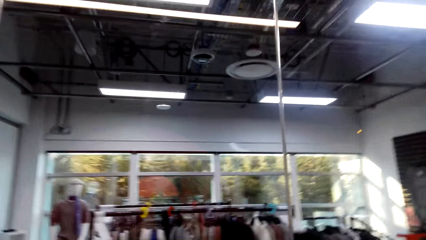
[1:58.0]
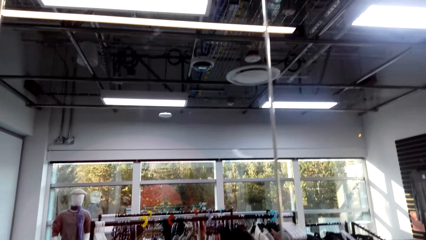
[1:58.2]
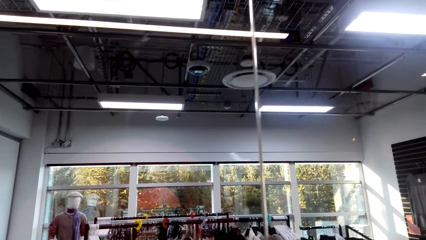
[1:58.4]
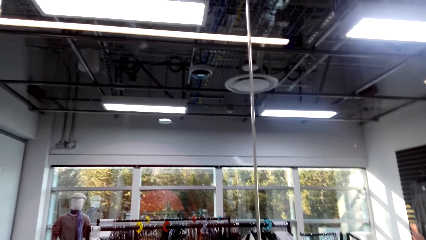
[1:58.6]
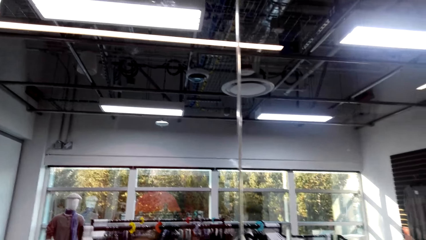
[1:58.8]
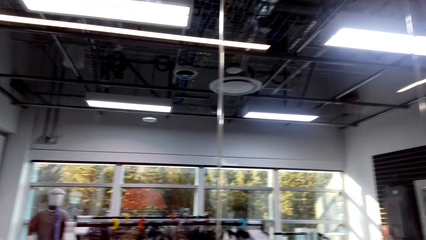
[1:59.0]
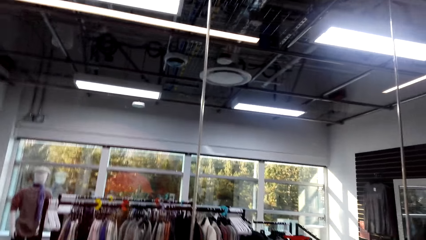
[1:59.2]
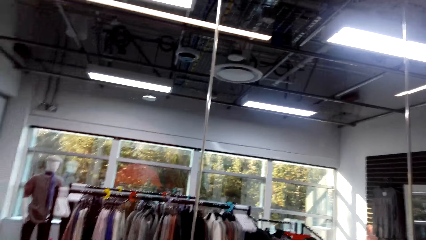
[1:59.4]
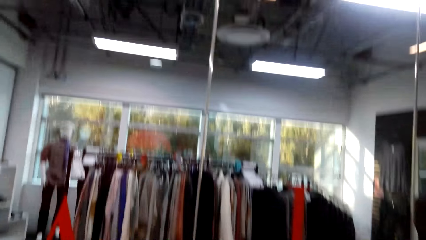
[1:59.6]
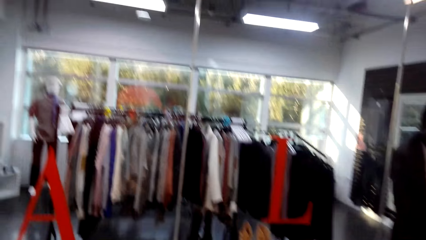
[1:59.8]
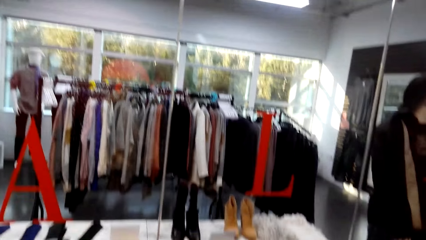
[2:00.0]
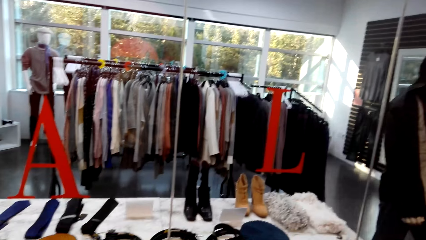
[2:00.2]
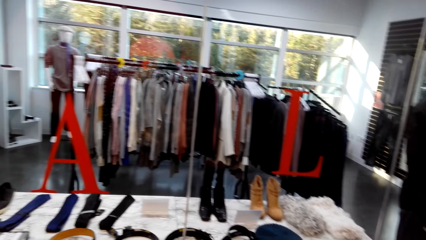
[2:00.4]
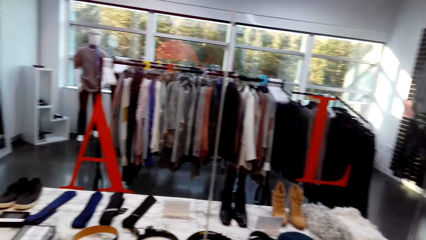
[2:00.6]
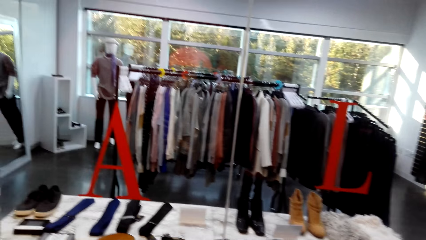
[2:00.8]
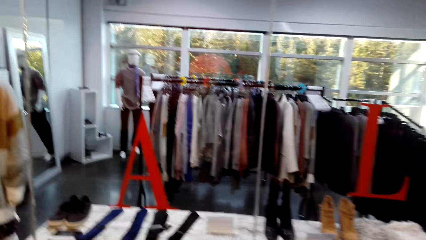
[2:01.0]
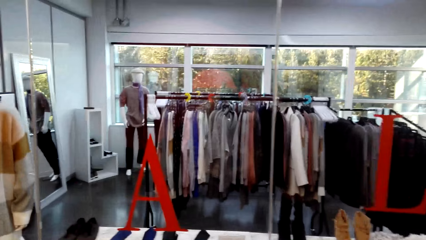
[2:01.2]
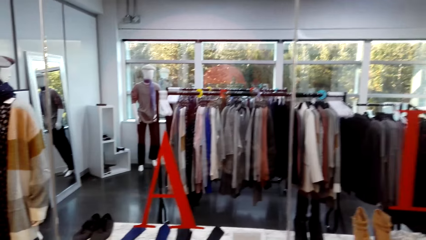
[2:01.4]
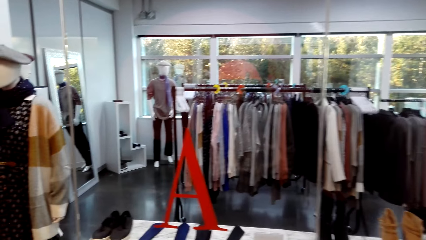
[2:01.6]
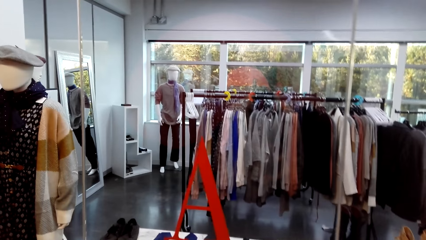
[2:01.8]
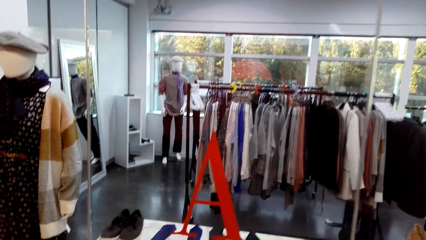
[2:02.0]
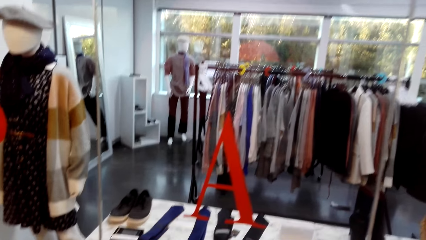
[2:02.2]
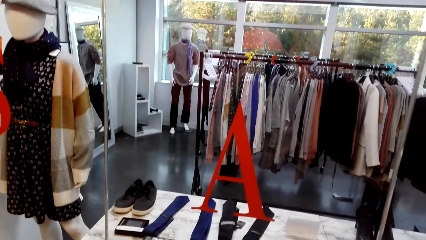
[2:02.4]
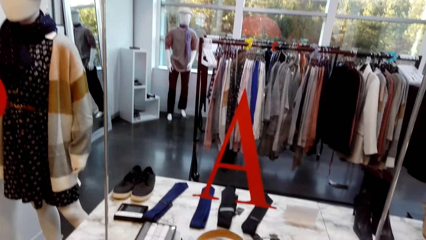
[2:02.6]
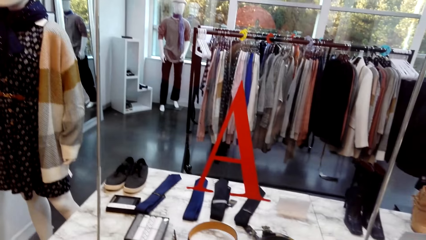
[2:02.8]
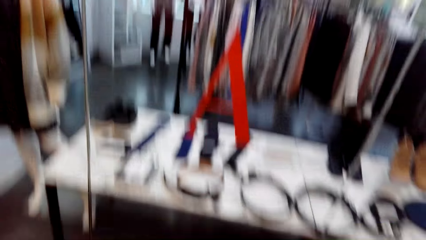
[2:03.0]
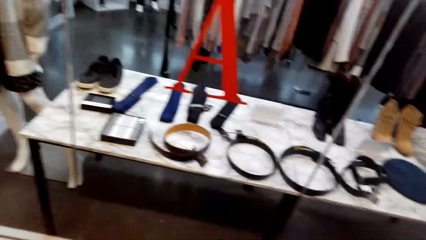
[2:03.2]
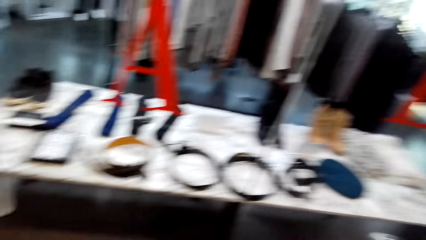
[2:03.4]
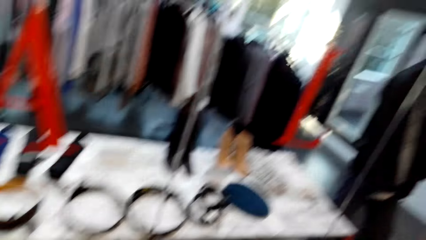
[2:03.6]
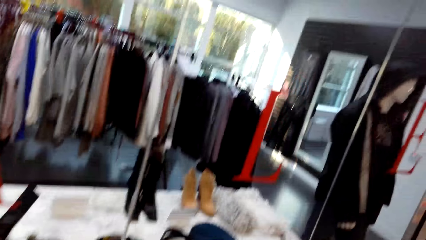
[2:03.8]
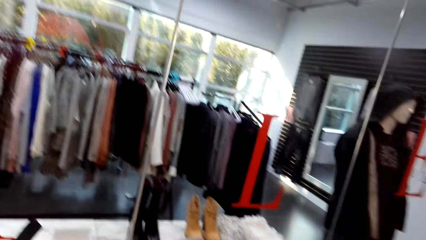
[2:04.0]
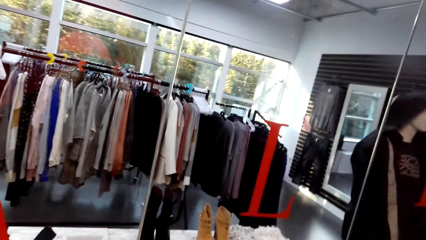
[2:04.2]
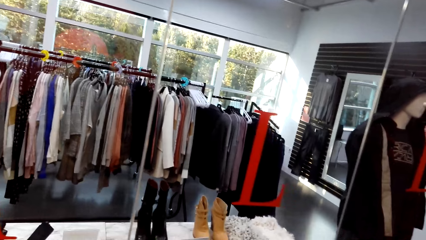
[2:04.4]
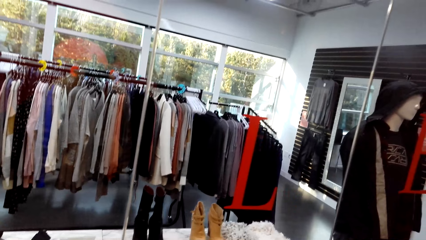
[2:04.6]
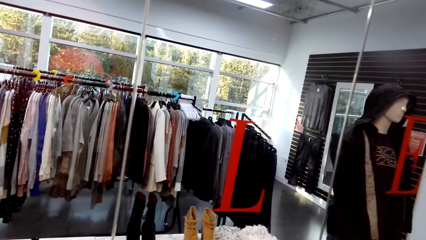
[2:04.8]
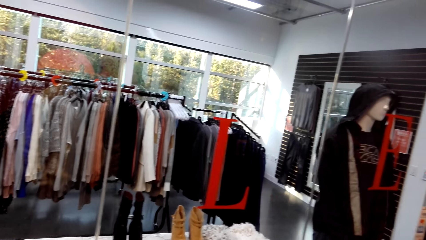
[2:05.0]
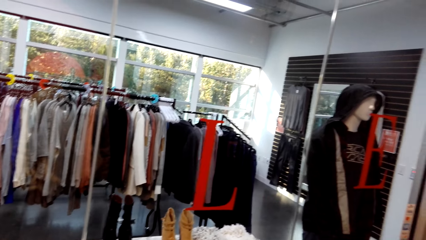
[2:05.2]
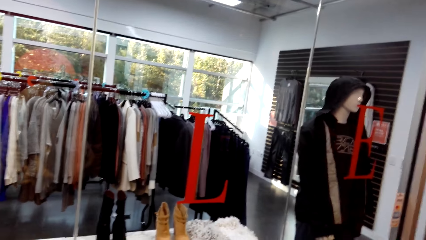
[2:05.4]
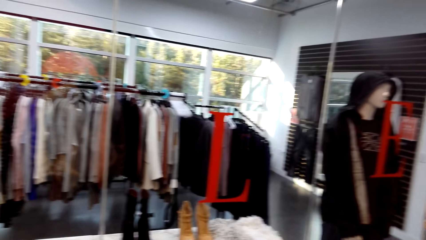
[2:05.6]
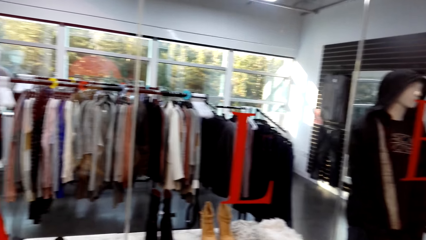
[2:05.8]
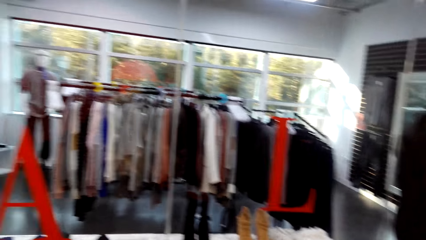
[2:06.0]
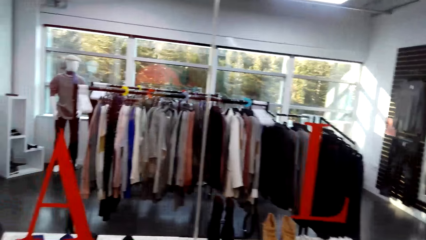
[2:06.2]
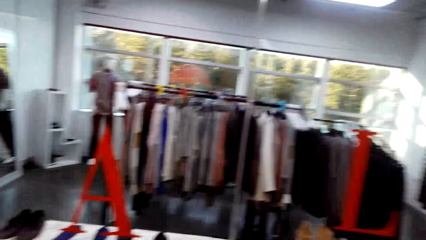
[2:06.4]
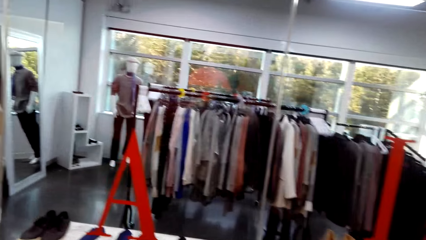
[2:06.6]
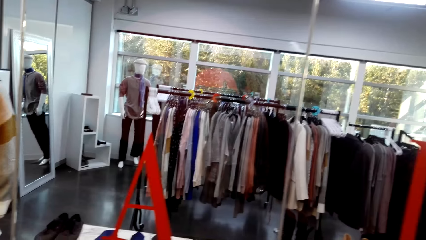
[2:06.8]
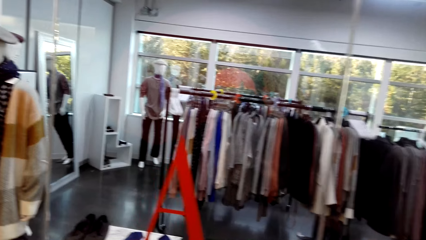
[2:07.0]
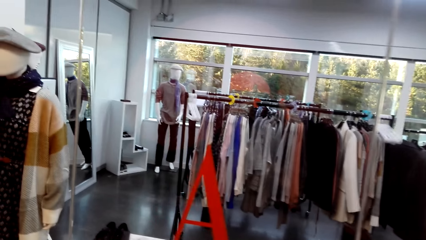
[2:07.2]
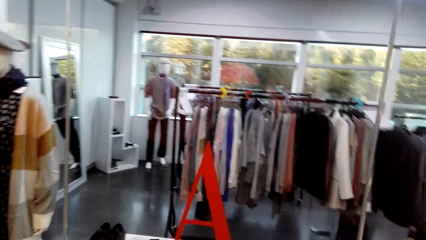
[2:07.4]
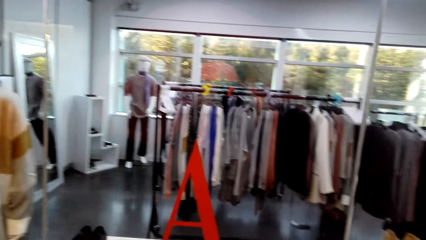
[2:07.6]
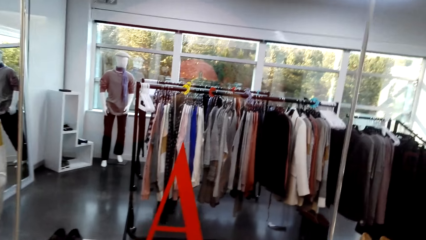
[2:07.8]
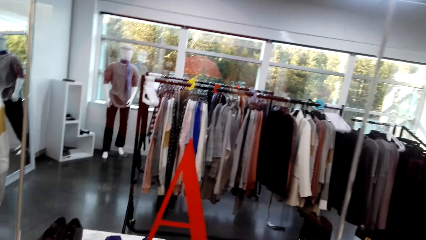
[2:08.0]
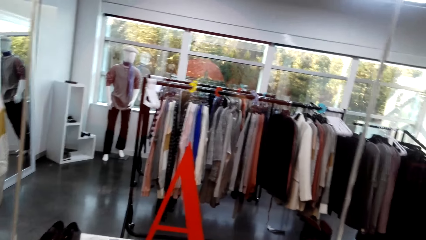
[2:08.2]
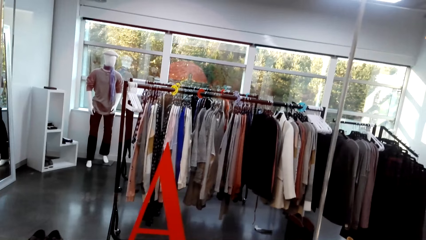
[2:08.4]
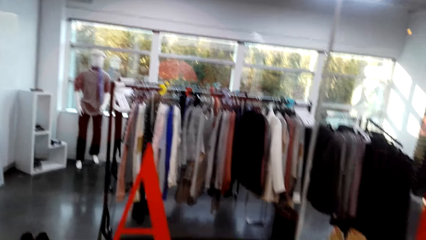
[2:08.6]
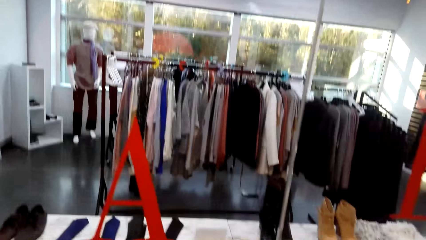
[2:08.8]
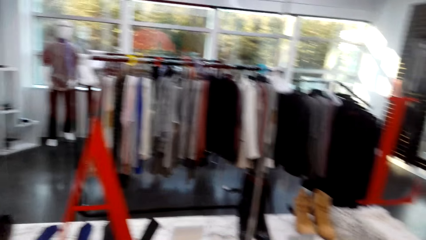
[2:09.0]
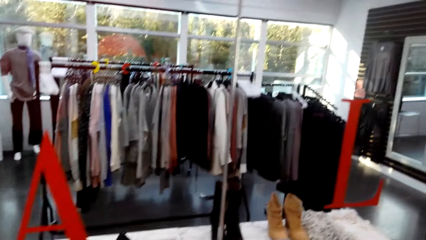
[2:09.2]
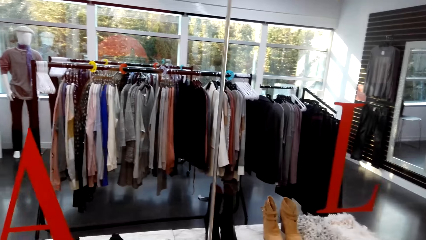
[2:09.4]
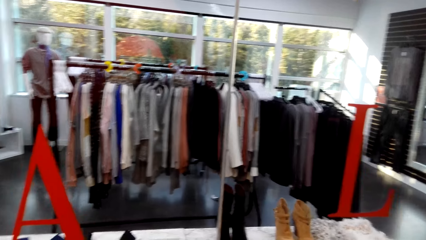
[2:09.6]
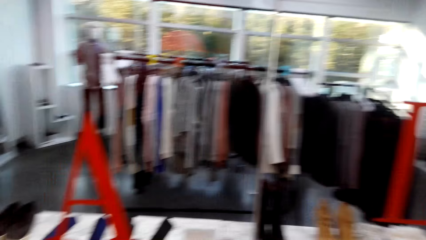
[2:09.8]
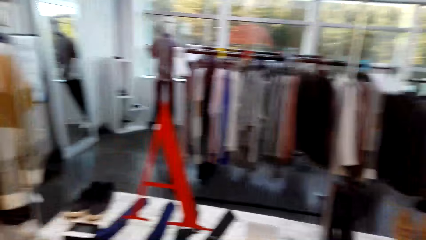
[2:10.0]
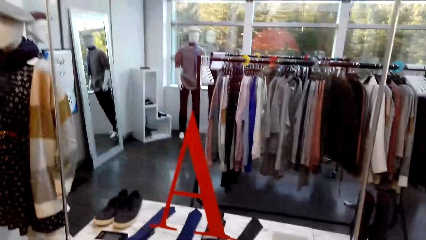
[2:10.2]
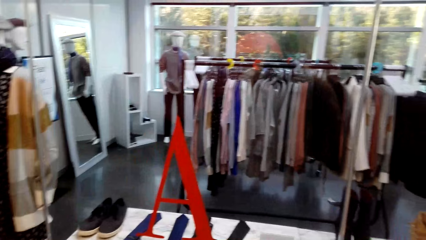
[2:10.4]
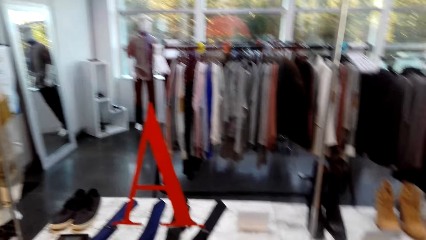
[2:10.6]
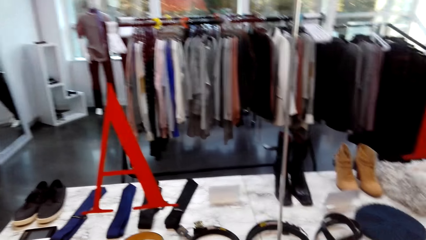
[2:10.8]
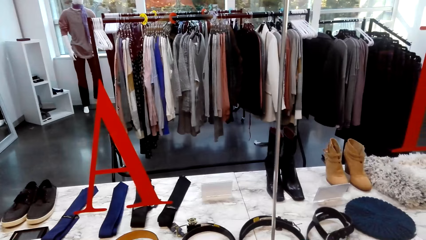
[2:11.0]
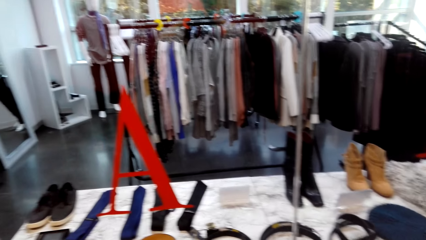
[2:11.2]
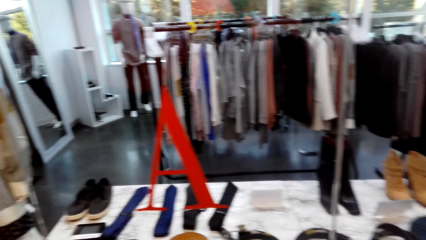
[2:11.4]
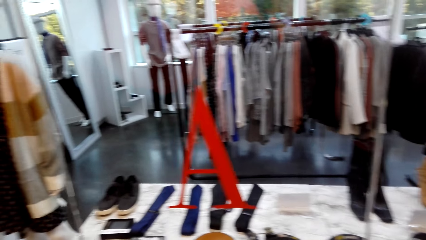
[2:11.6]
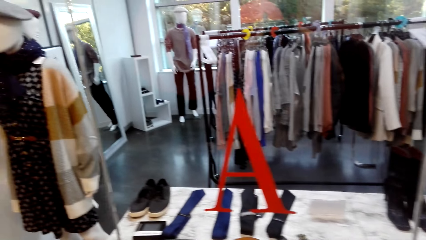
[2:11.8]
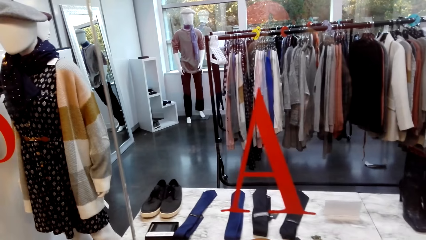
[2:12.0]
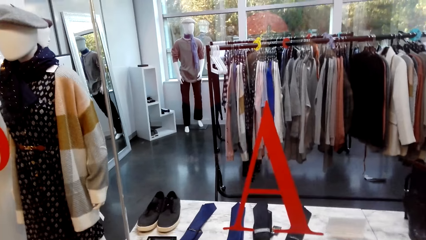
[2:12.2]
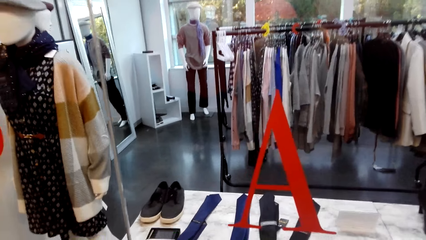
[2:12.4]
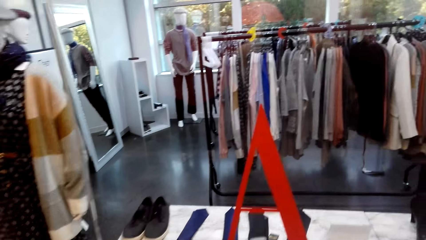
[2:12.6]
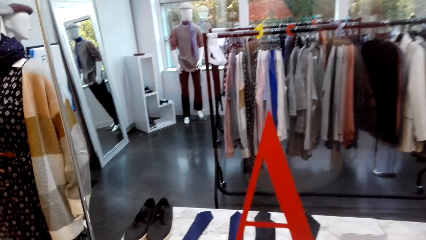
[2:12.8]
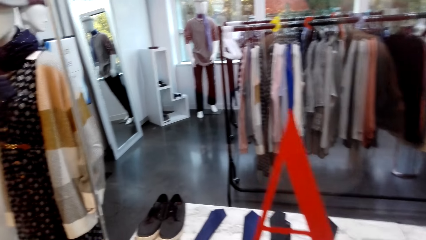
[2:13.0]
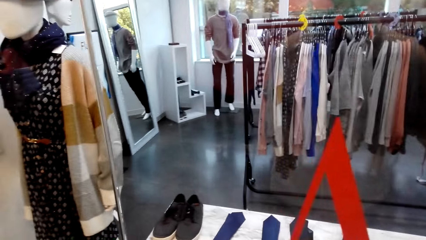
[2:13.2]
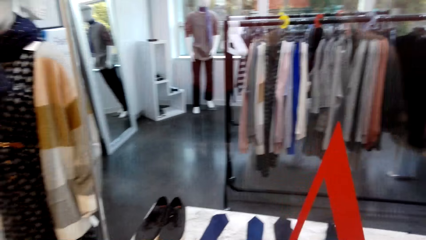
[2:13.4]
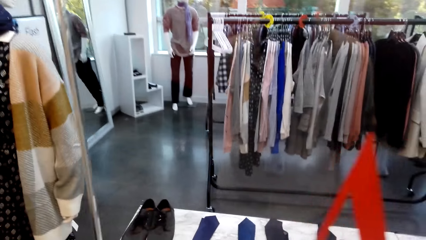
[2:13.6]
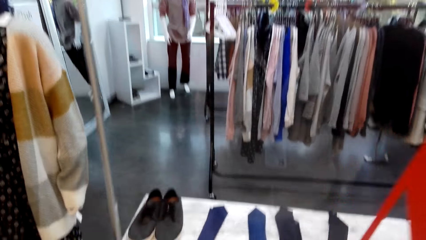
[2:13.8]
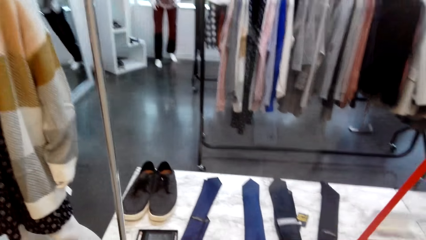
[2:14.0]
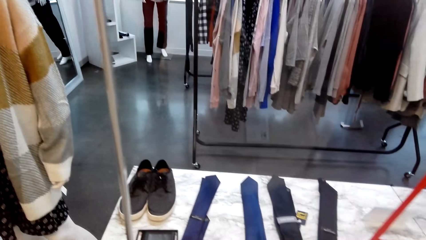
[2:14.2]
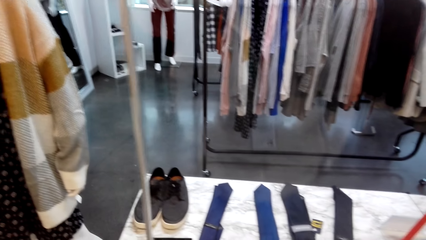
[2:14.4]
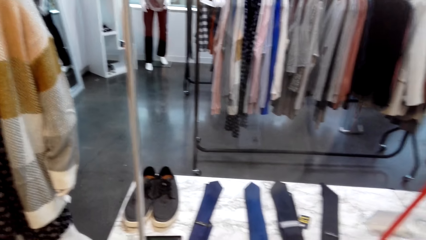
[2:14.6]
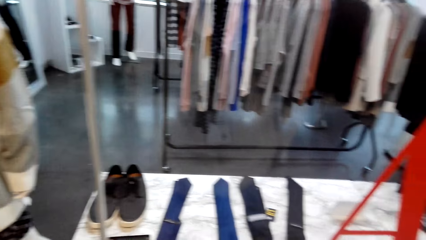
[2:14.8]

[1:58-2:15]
The camera wearer does window shopping repeatedly.
